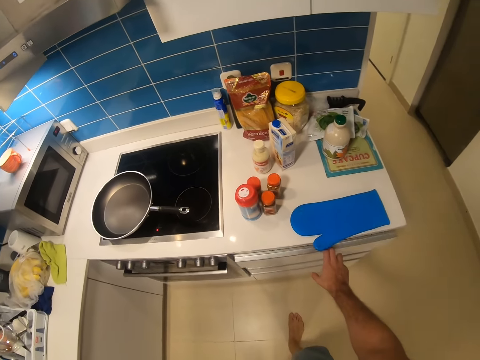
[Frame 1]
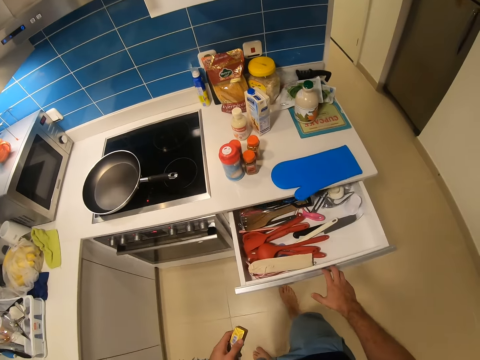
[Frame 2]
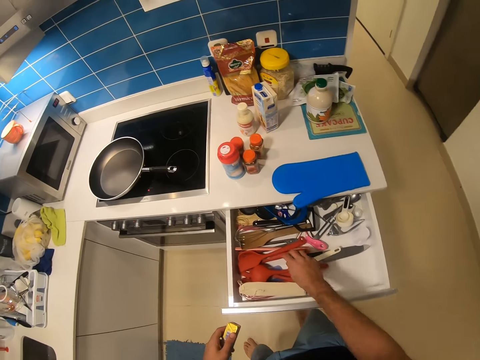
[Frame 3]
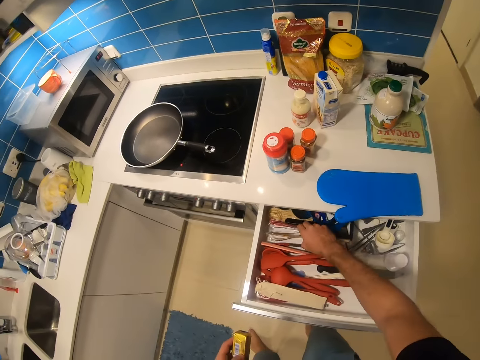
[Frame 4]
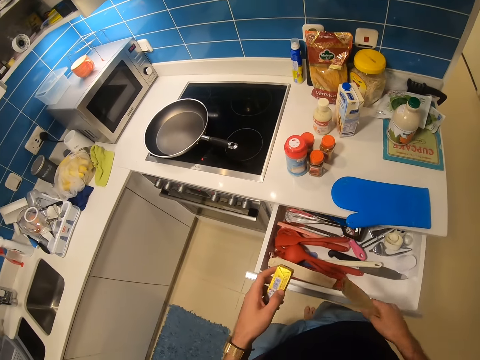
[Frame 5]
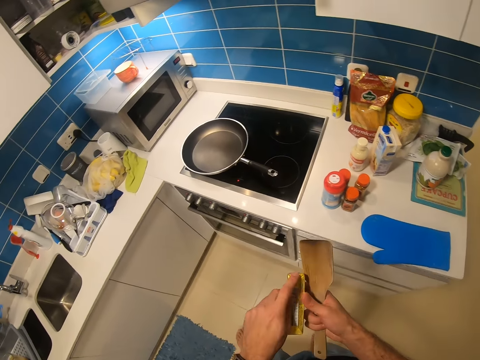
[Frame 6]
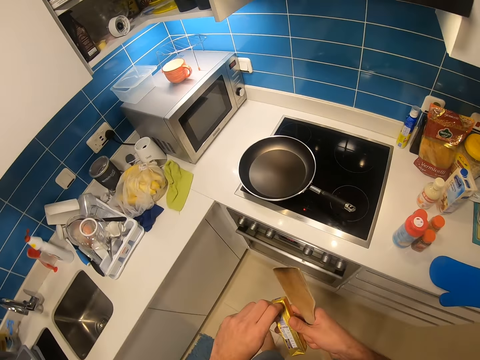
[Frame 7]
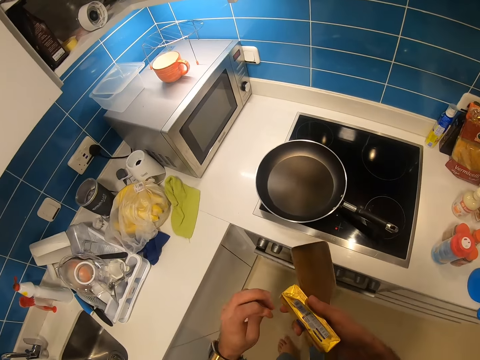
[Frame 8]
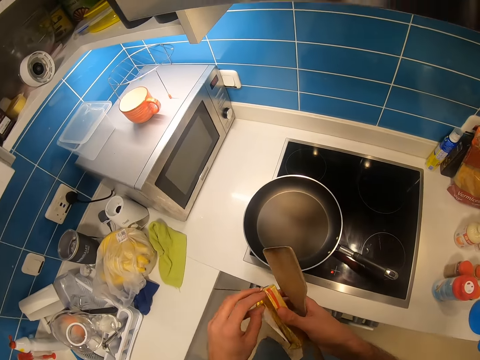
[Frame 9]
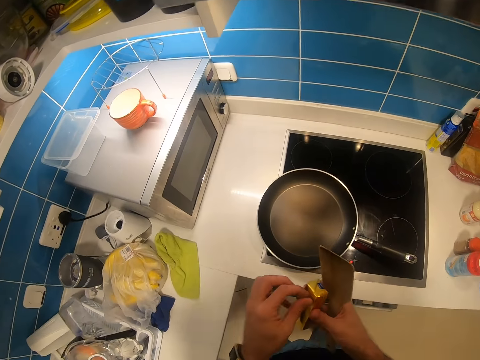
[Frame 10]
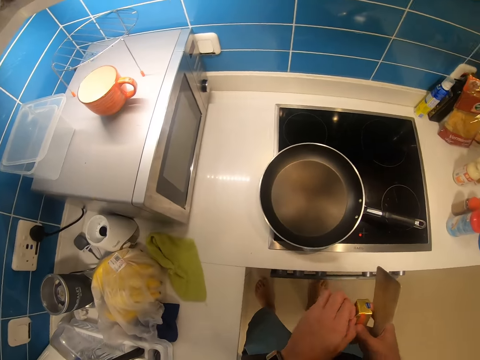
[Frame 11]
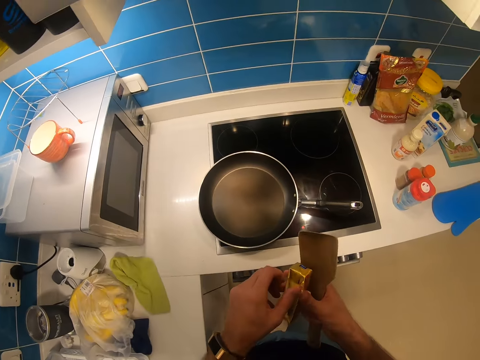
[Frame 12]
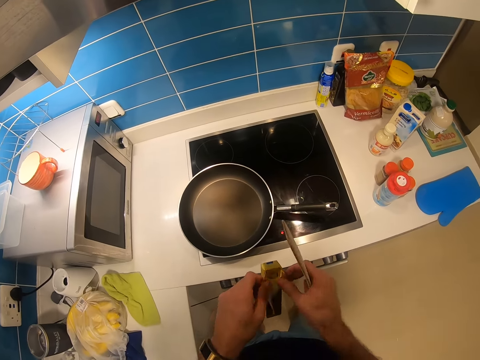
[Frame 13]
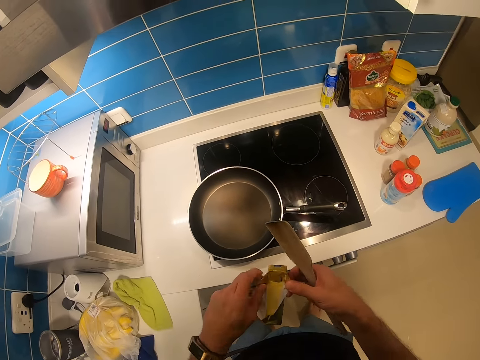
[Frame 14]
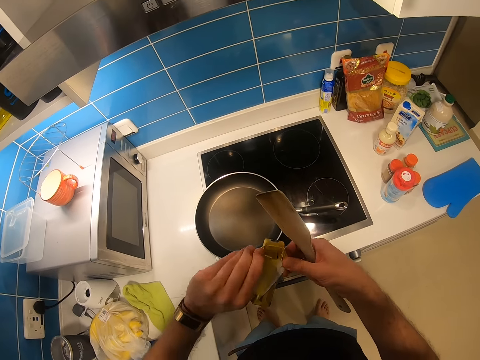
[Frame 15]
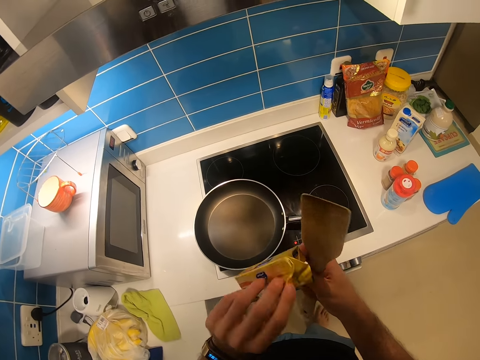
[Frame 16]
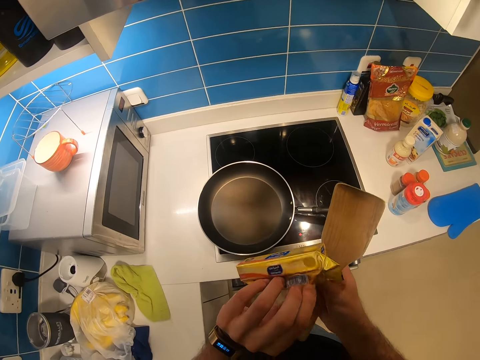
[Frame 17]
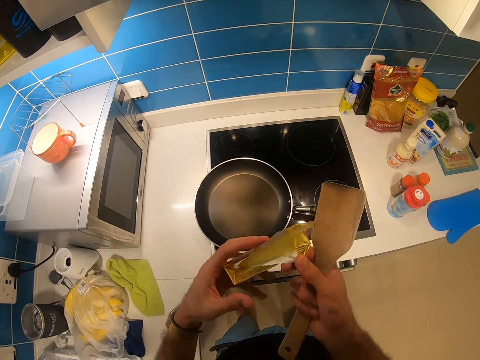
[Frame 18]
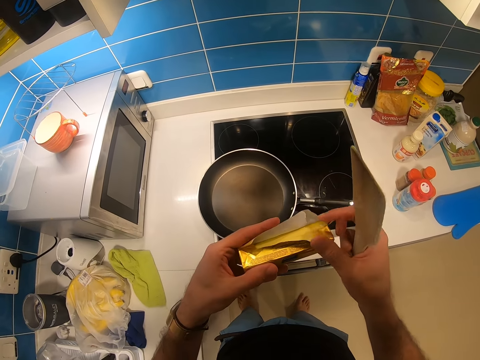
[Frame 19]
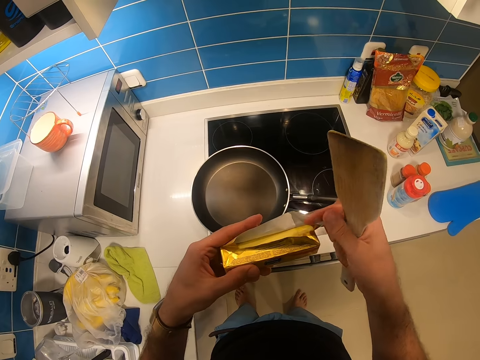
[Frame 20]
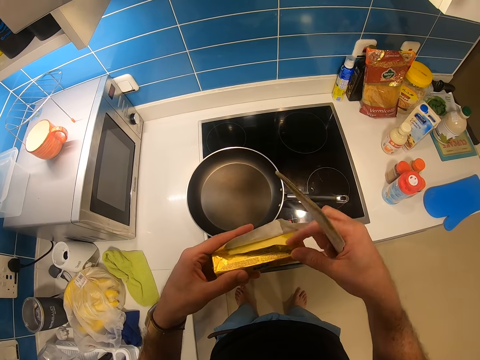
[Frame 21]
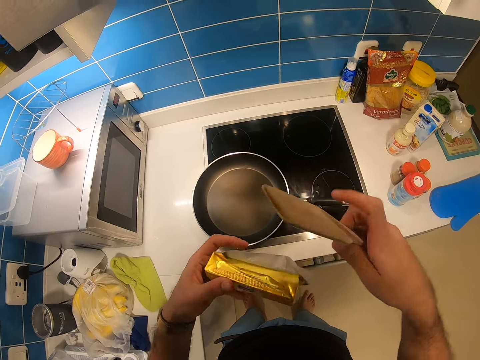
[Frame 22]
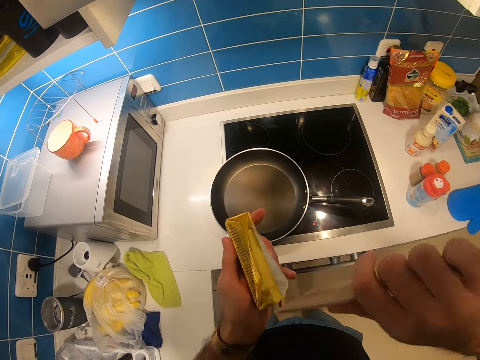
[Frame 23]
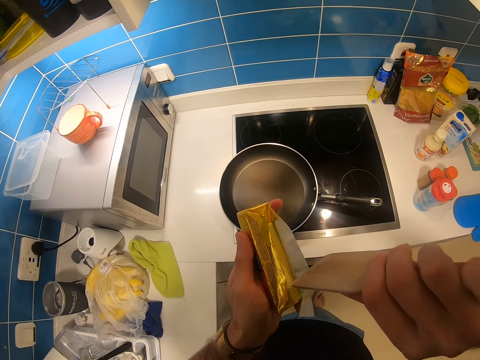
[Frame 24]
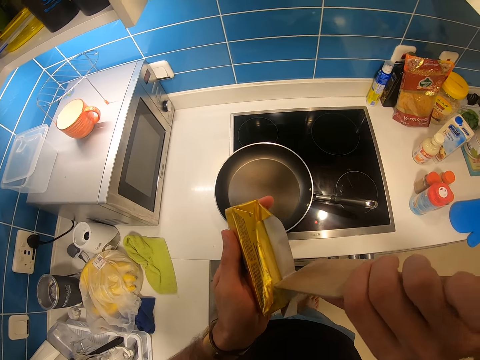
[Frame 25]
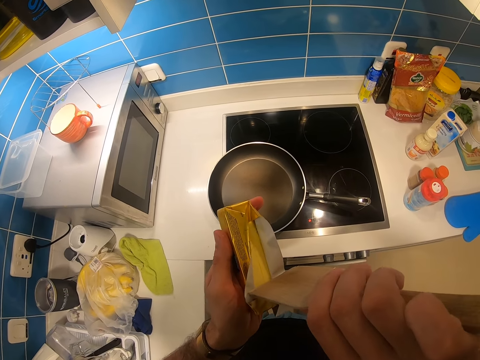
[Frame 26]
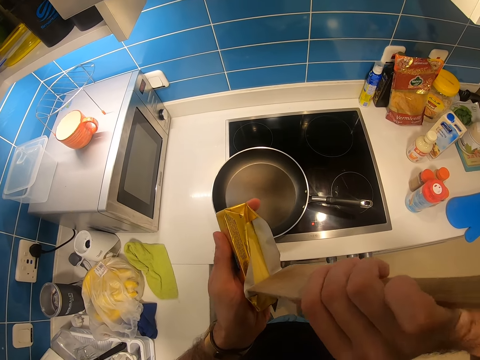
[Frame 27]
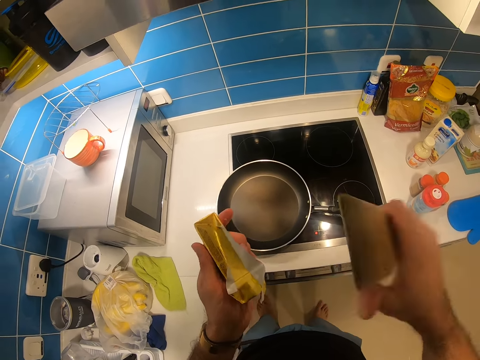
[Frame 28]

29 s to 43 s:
The camera wearer opens the drawer. They pick a cooking stick. They close the drawer. They open the cheese. They uncover the cooking fat. They cut through the cheese.

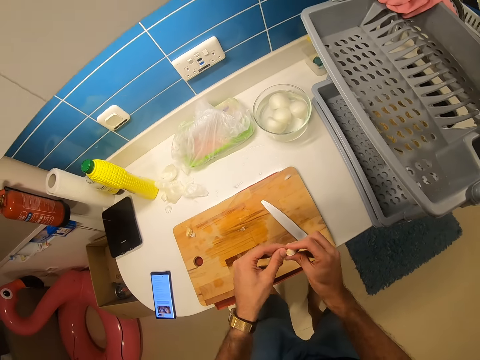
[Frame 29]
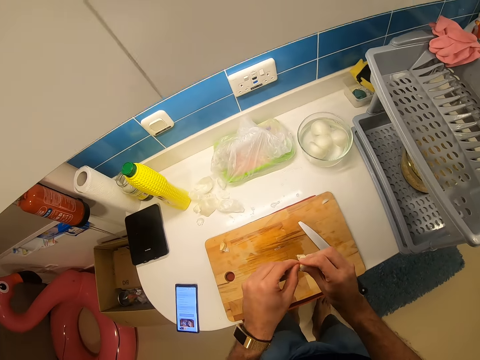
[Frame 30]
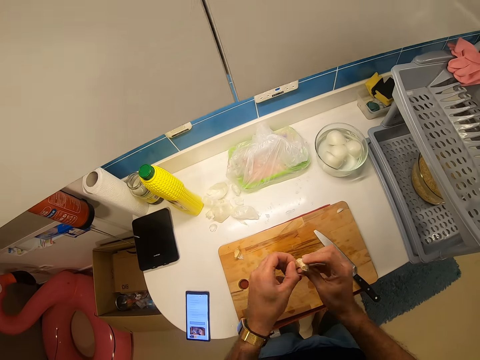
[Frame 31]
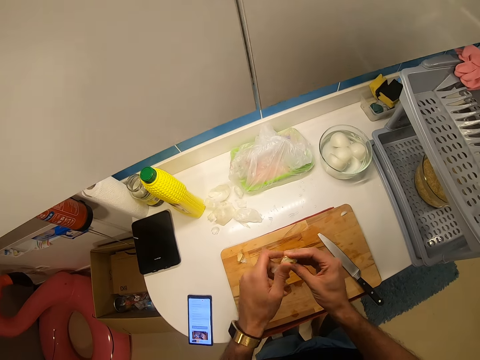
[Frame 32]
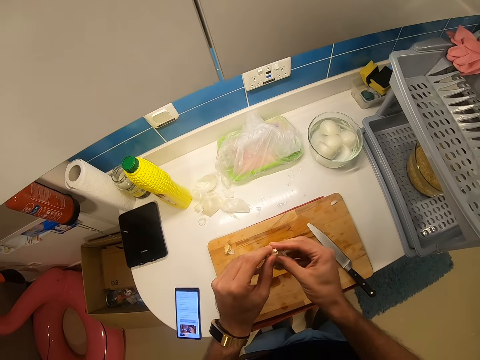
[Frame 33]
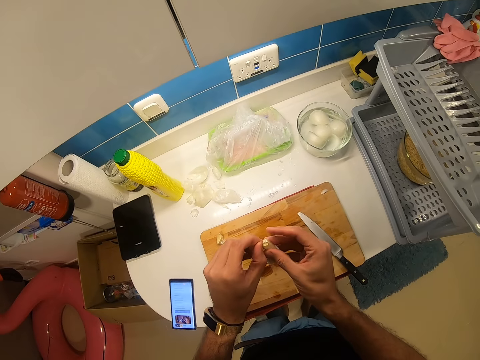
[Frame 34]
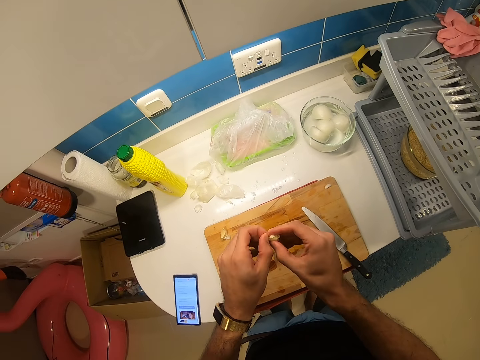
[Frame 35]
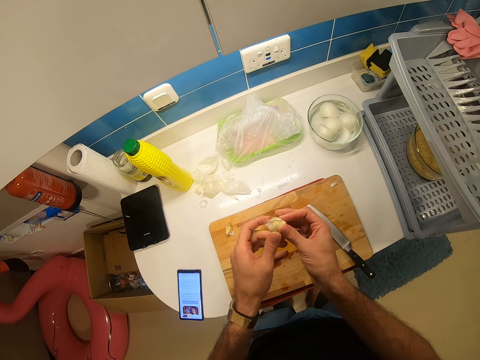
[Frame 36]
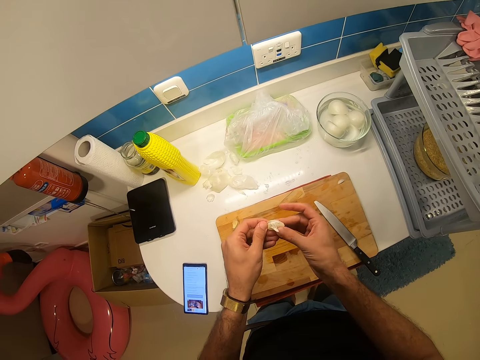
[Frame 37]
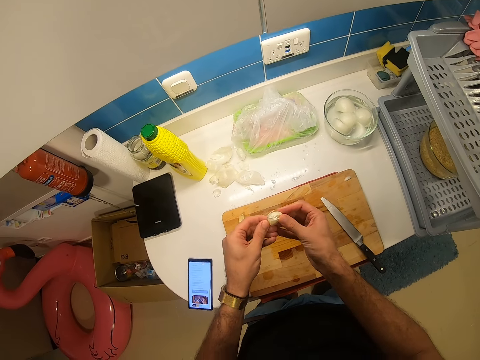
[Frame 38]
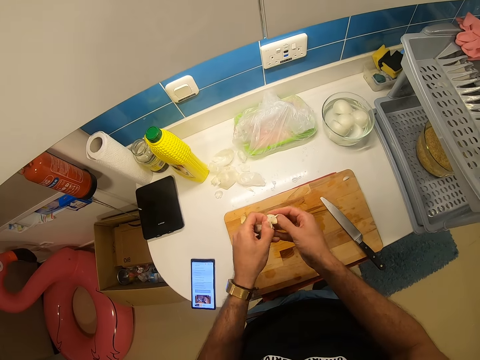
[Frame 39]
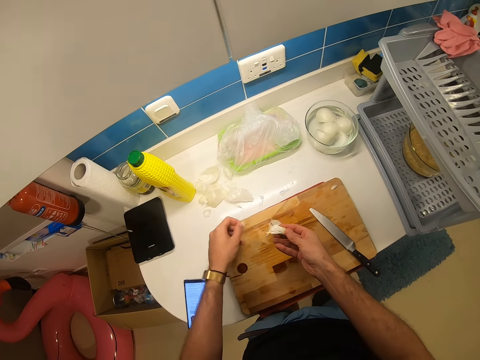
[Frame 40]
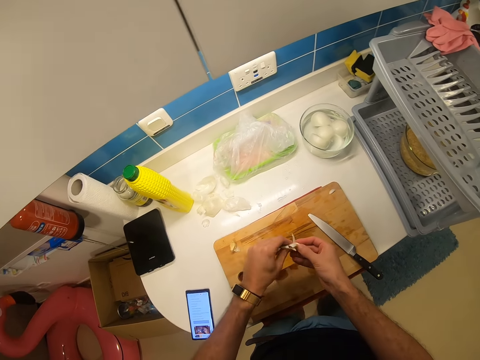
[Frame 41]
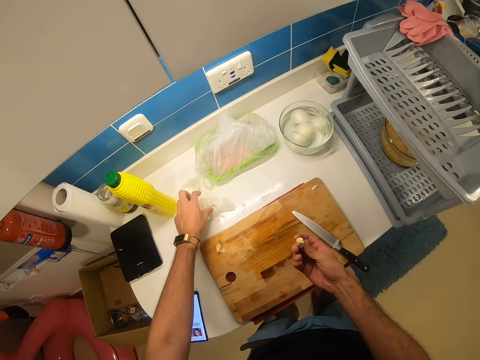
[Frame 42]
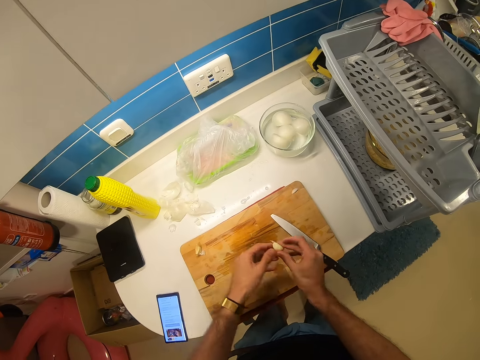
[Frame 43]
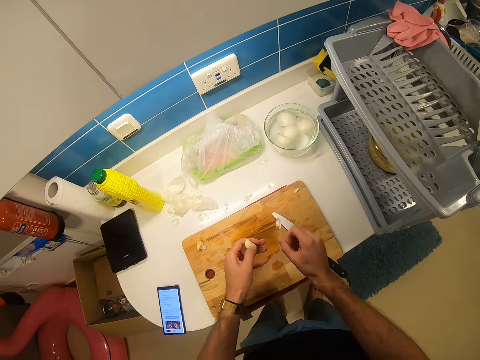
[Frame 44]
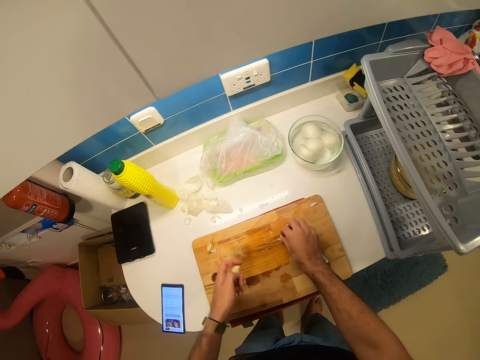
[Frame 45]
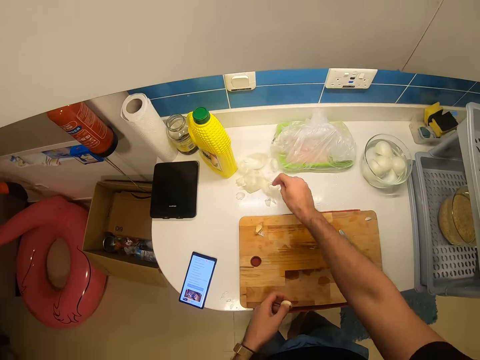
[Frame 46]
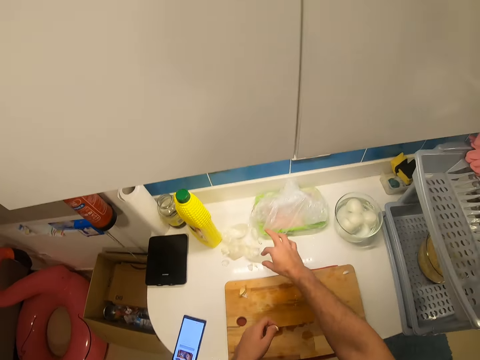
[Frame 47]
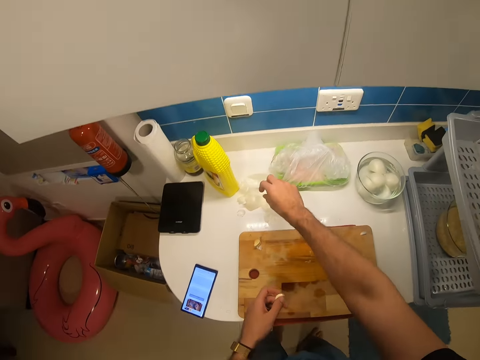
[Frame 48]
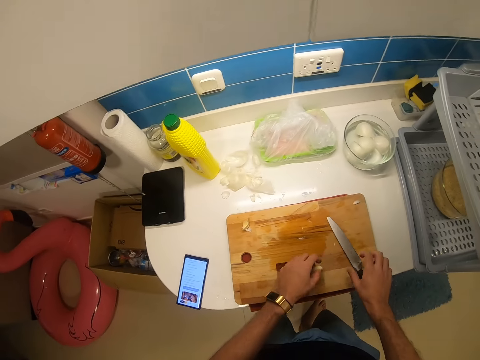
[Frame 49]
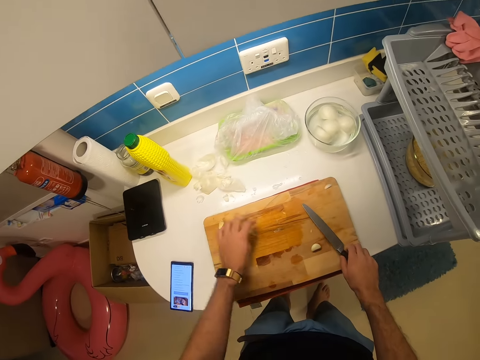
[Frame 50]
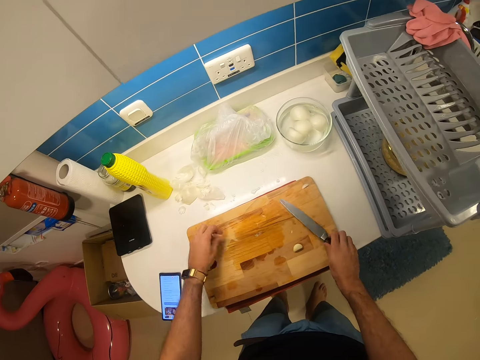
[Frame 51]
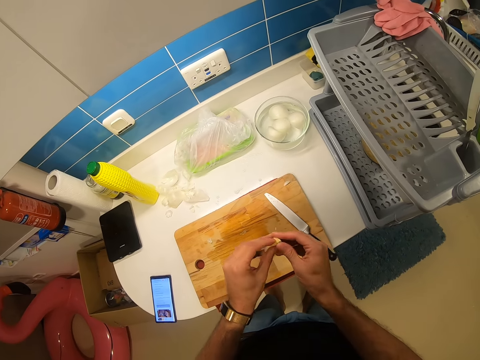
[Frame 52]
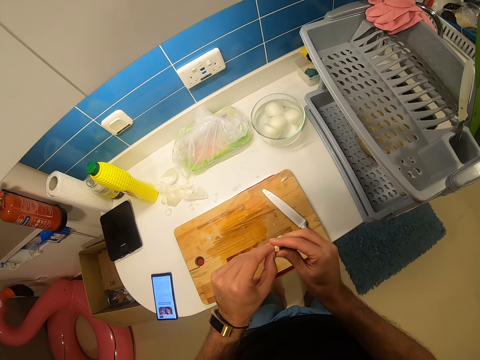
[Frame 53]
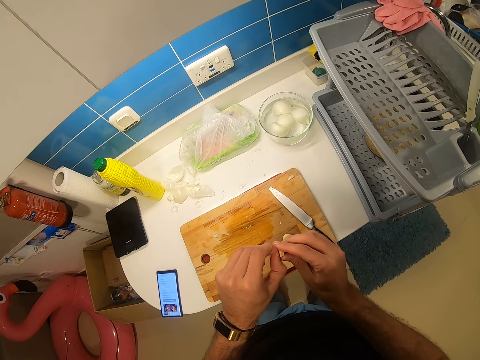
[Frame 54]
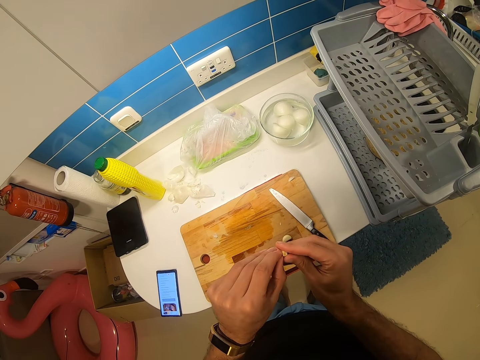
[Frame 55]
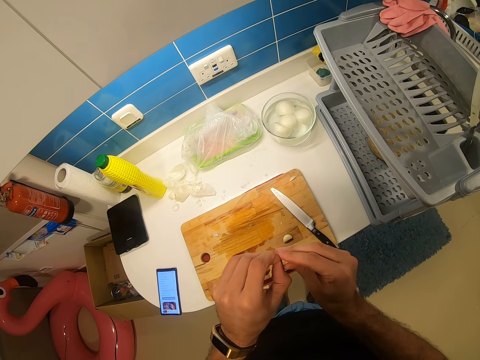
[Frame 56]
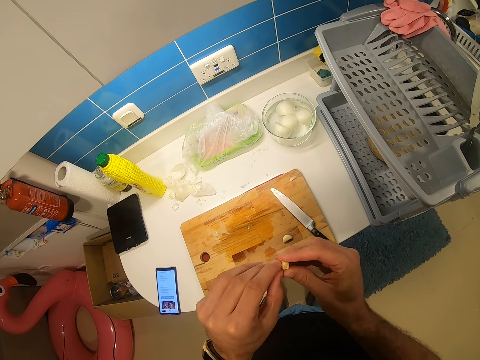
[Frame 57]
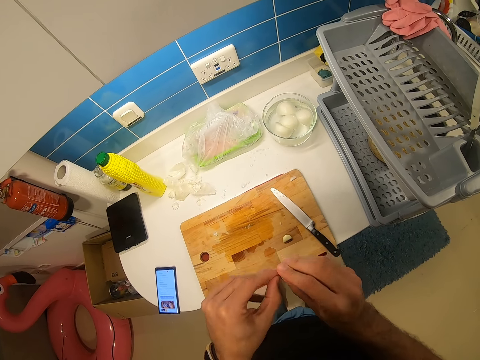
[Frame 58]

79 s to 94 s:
The camera wearer peels the garlic. They place the peels aside. They pick a knife, pick the garlic and peel the garlic.
